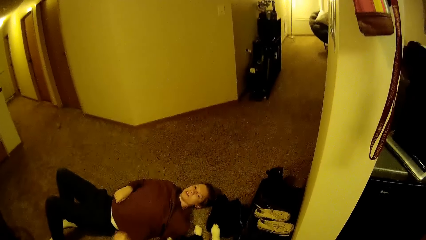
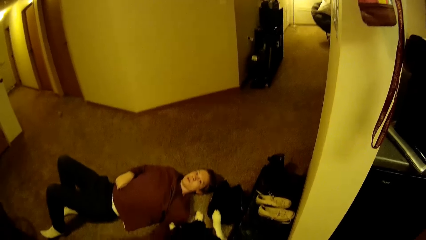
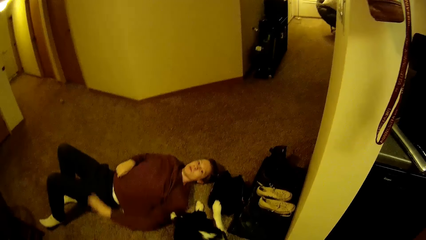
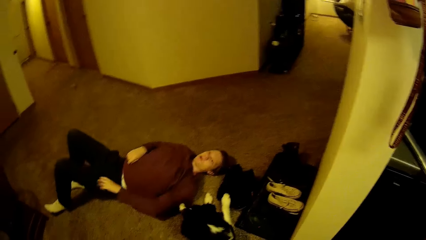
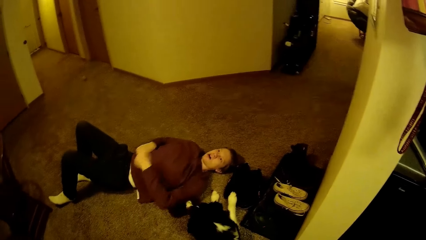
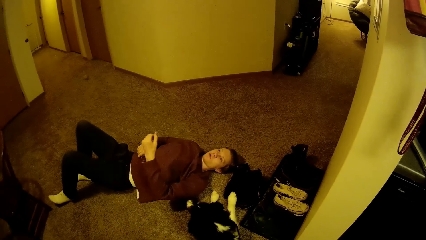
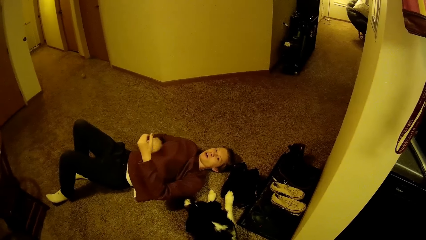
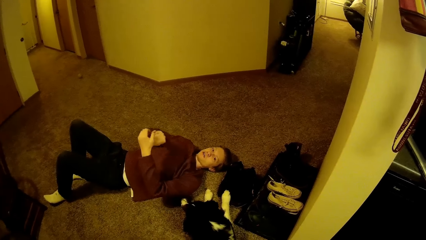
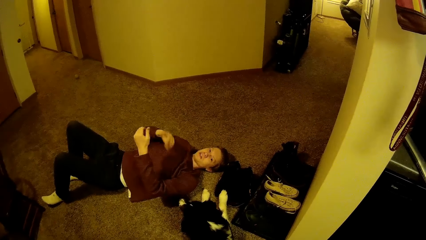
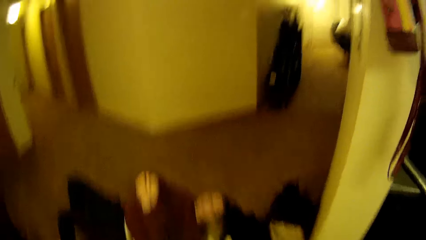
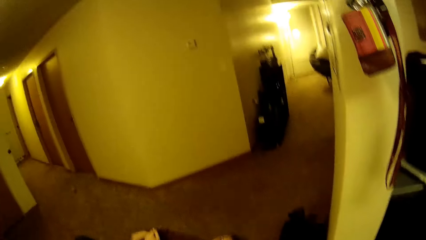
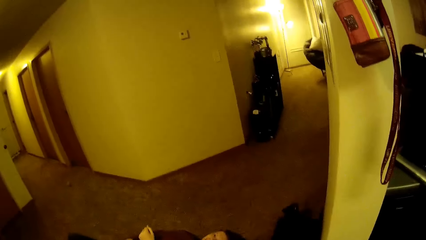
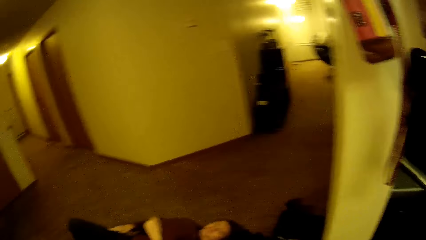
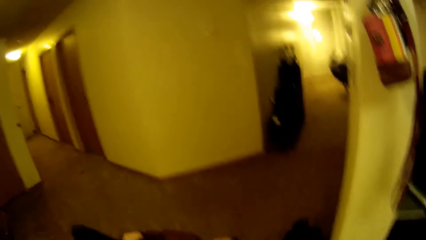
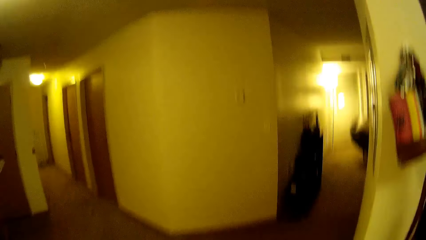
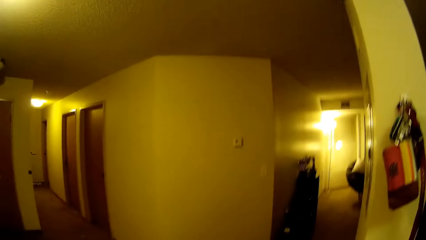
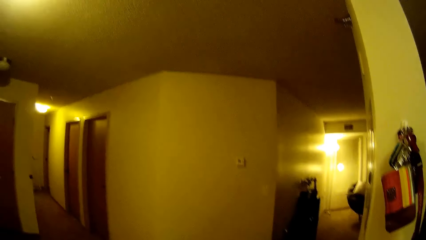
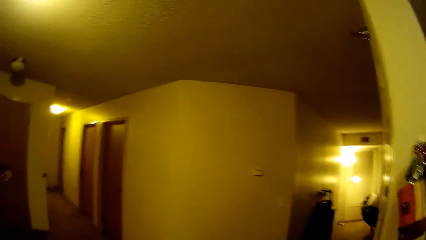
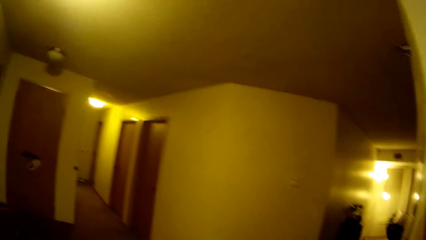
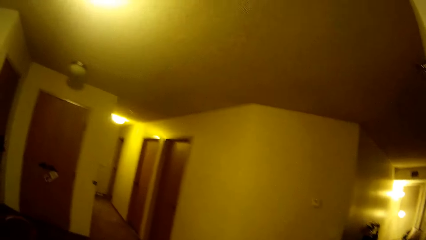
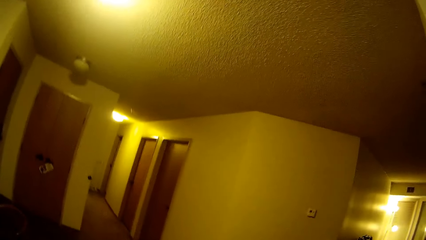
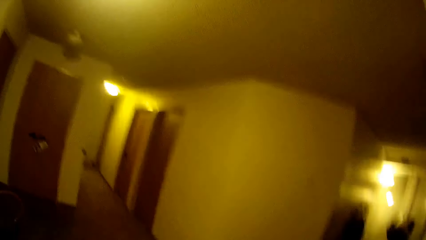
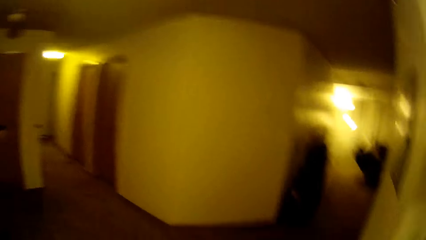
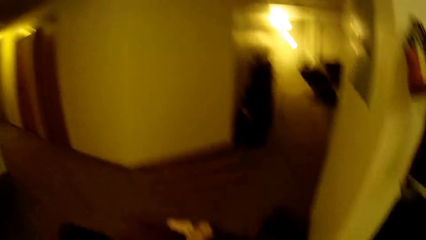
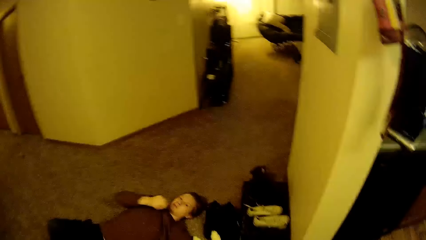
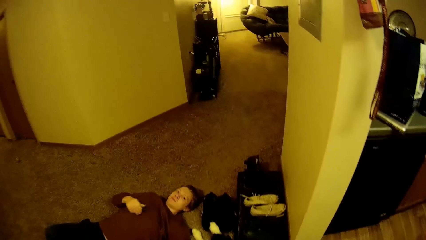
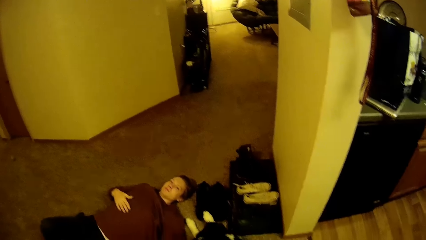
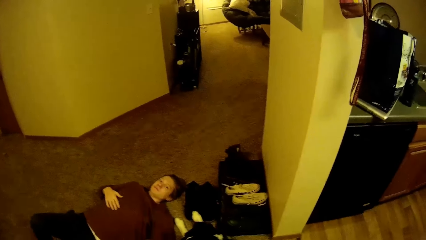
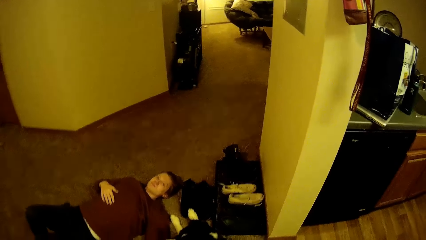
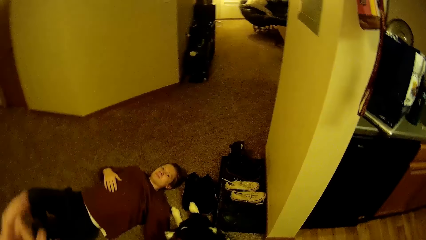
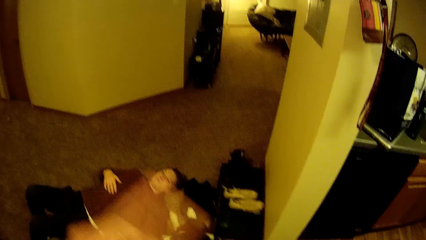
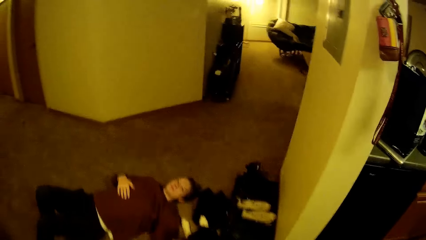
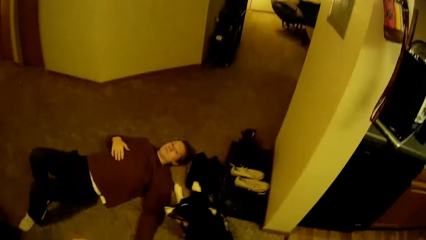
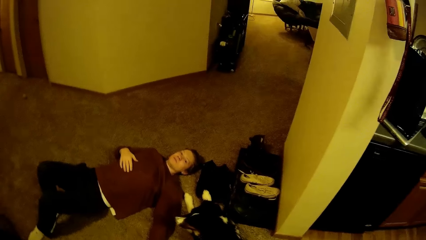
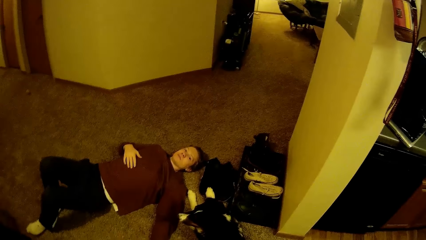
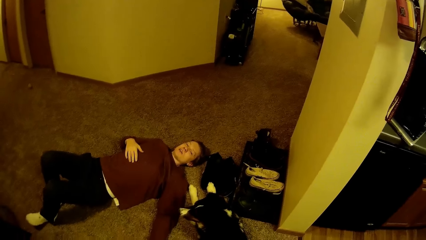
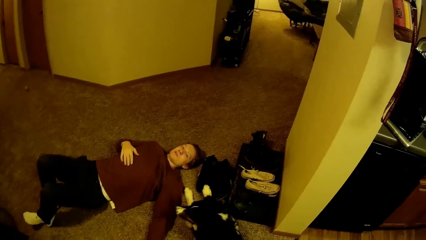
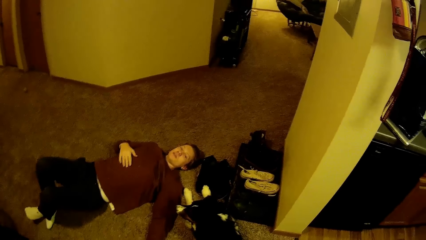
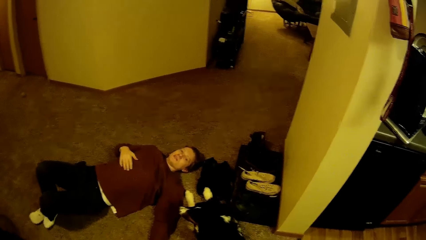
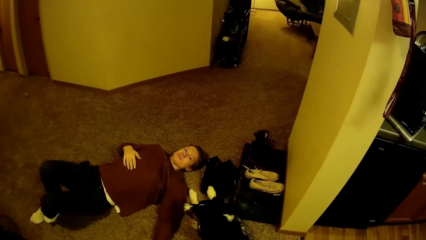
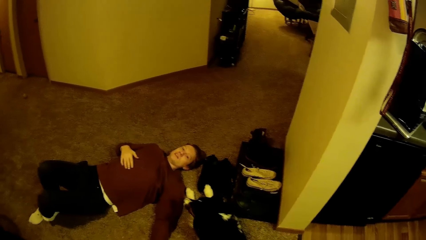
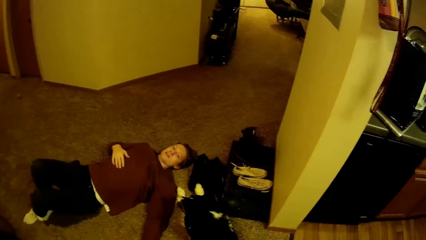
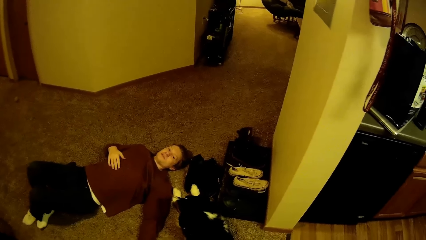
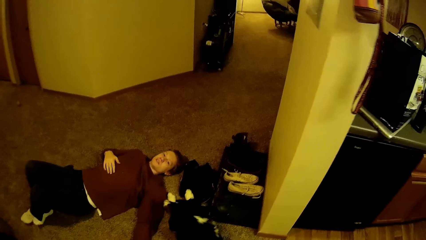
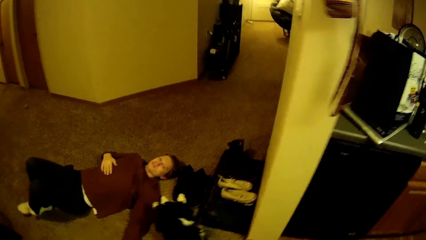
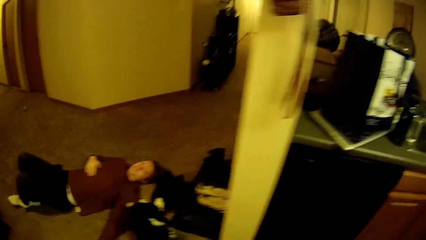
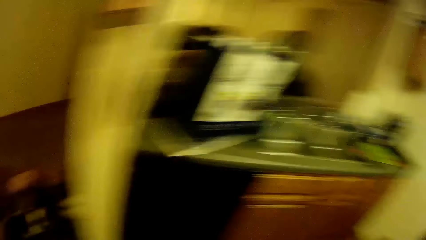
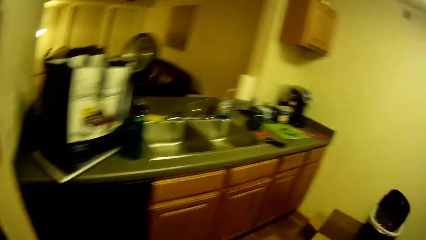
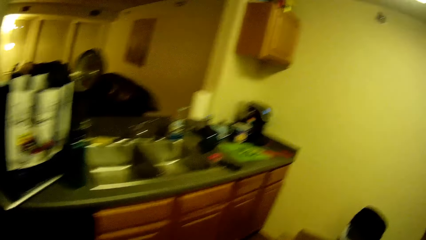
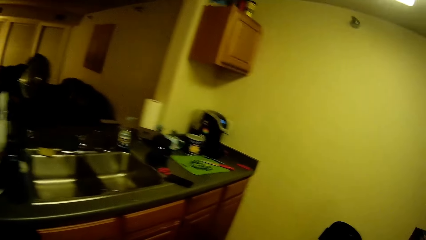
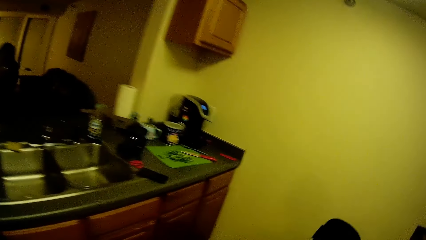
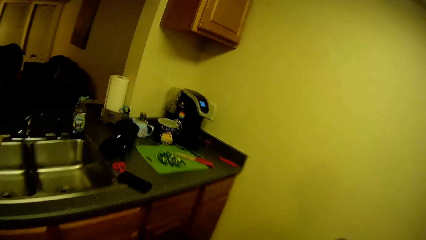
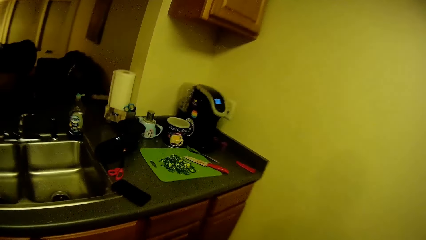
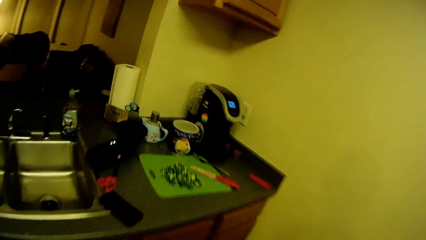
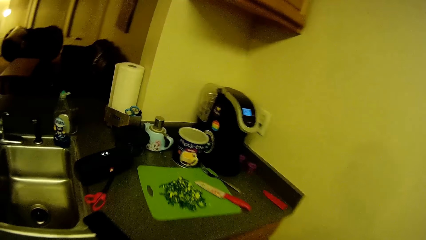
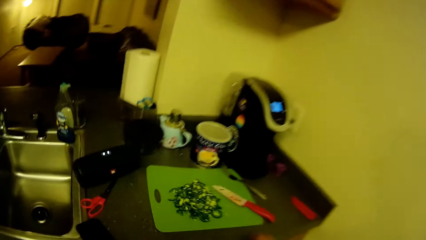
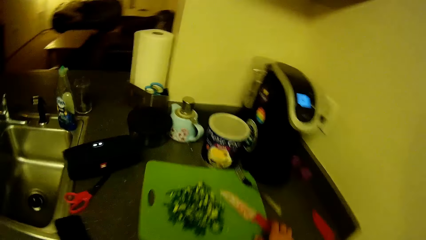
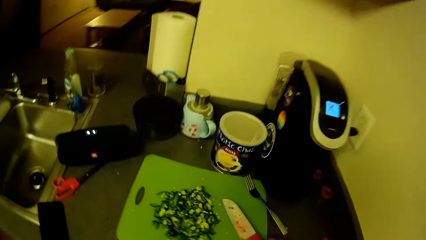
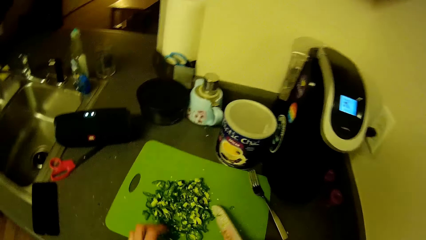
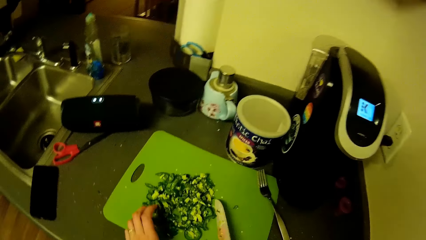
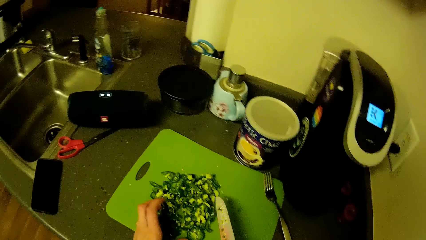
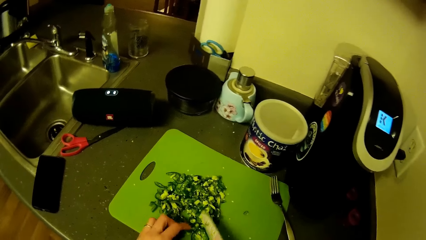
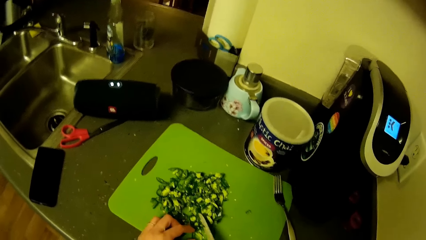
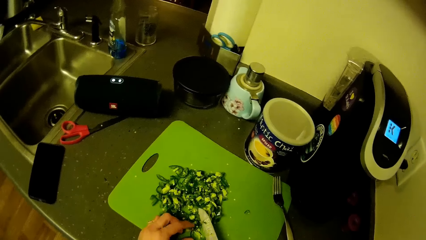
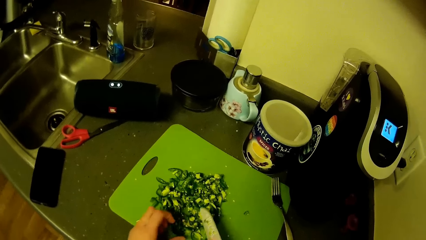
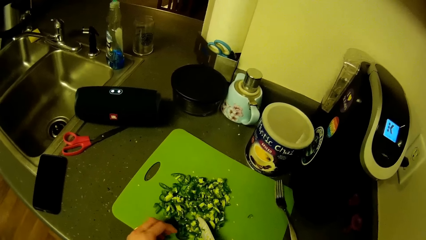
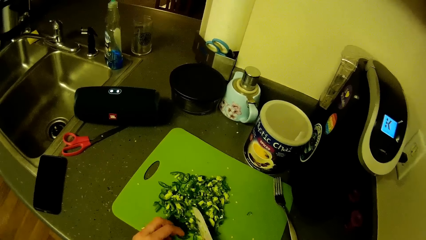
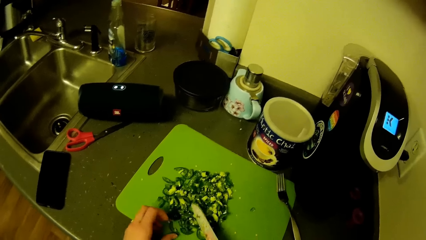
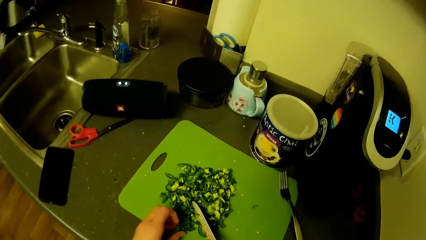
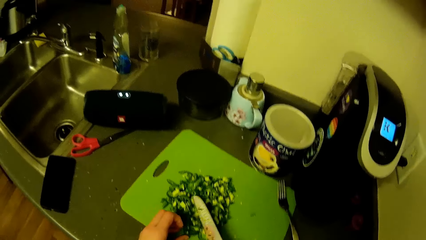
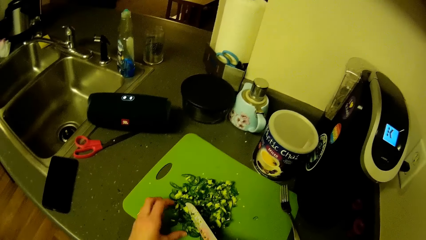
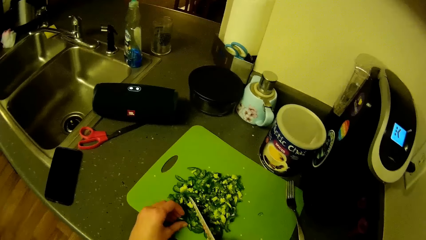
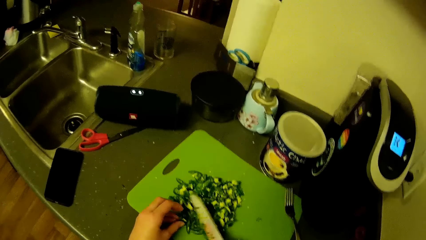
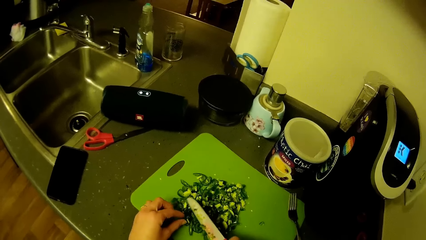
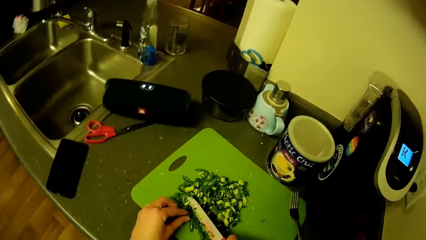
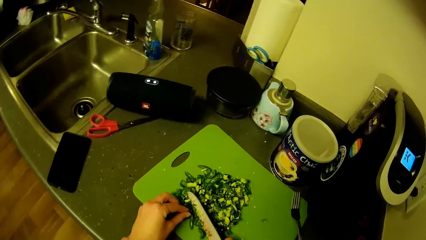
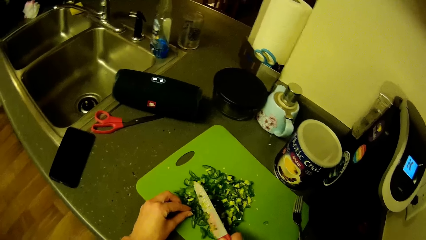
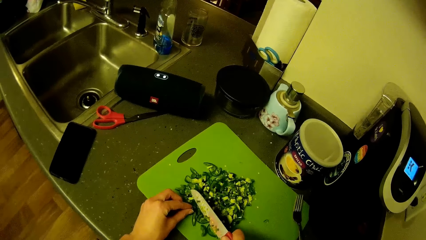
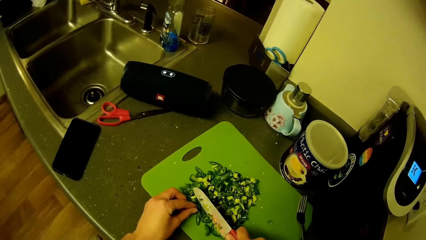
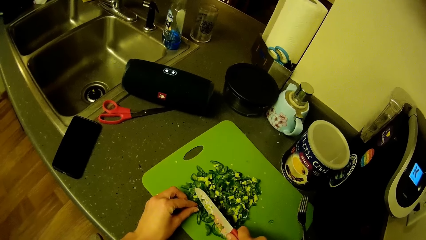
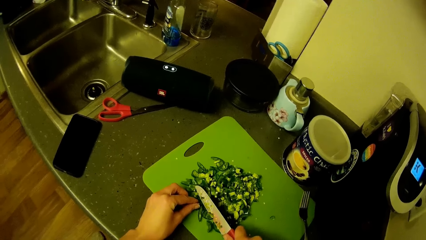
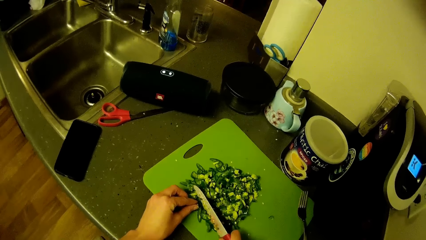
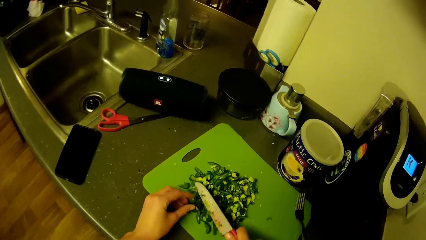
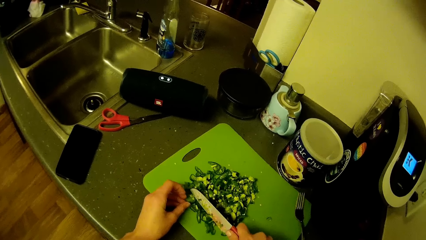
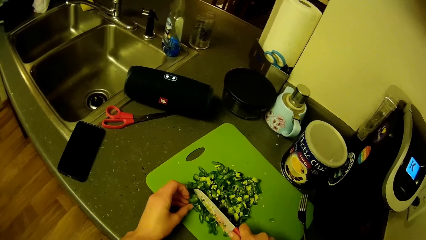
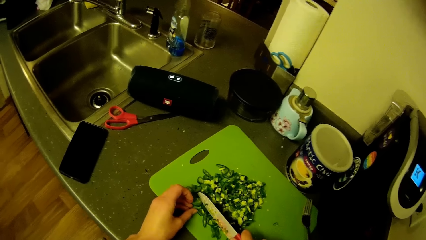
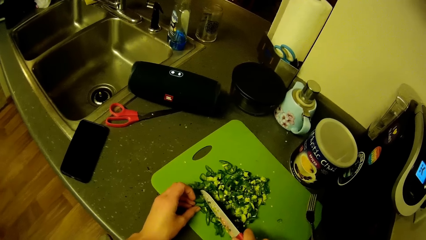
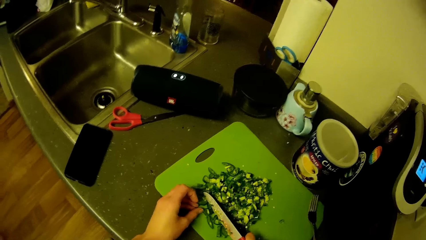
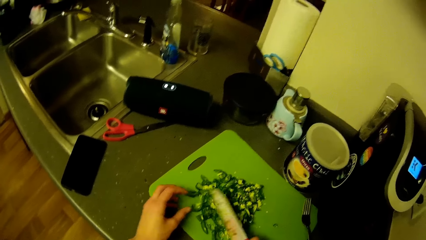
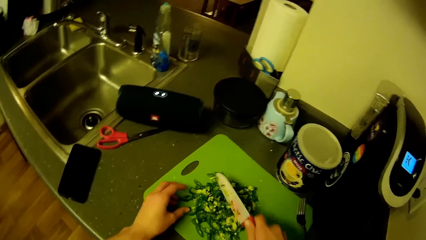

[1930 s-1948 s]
The camera wearer looks around the room. He talks to a man. The man talks to the camera wearer. The camera wearer moves toward the tray containing chopped green pepper on the kitchen top. He walks around the kitchen. He chops the green pepper in the tray with his hand.
